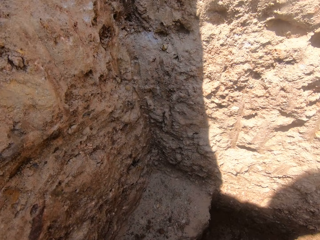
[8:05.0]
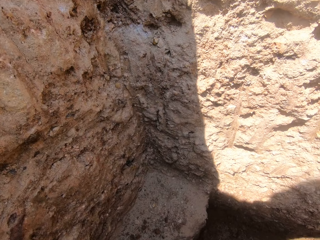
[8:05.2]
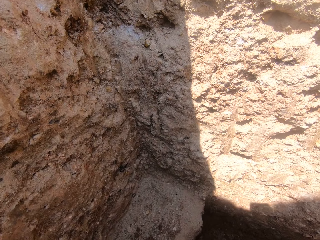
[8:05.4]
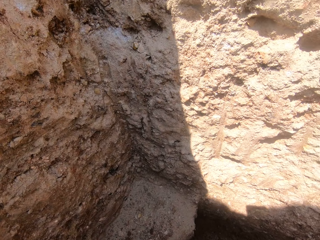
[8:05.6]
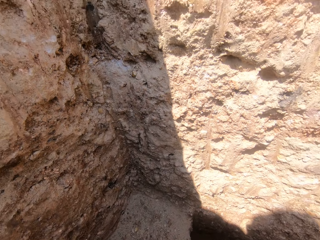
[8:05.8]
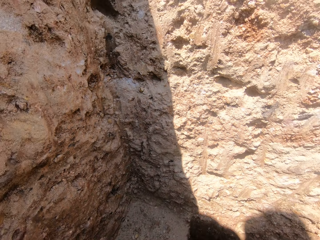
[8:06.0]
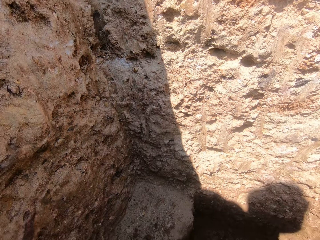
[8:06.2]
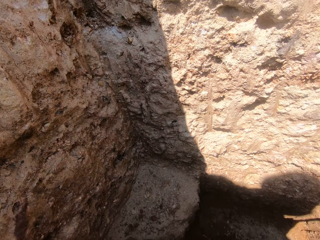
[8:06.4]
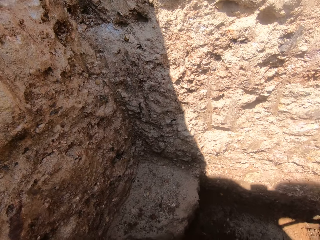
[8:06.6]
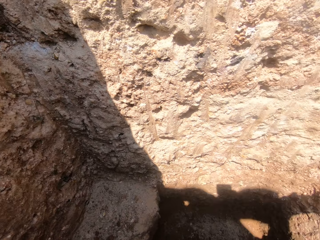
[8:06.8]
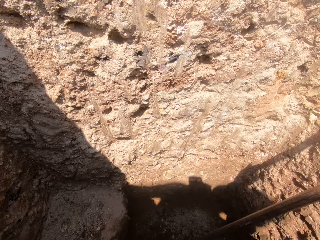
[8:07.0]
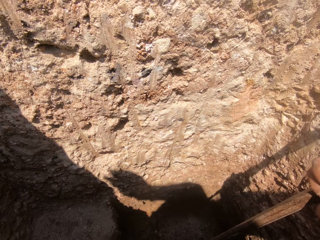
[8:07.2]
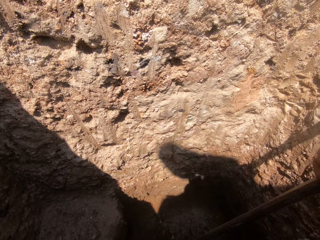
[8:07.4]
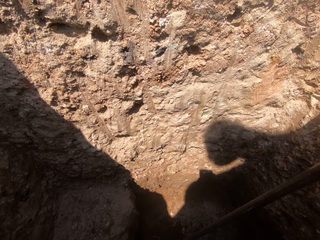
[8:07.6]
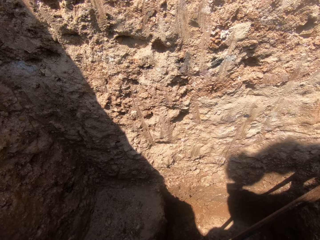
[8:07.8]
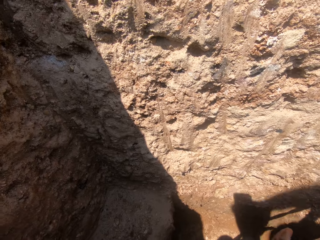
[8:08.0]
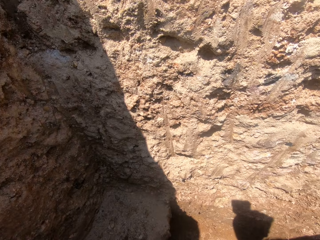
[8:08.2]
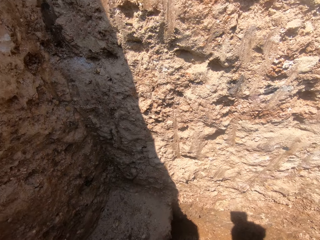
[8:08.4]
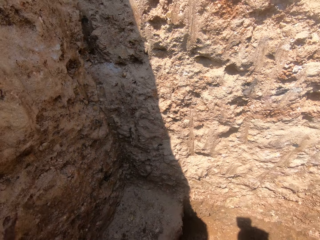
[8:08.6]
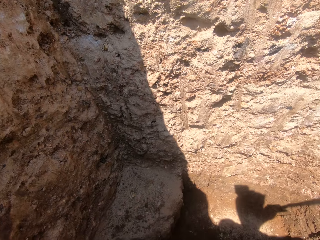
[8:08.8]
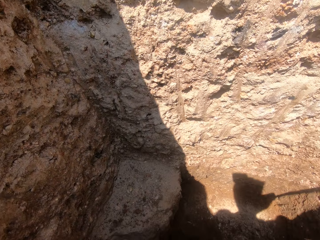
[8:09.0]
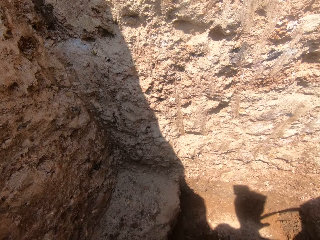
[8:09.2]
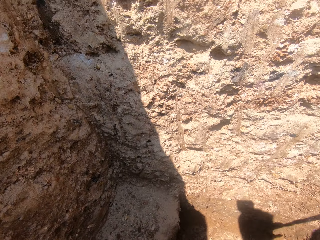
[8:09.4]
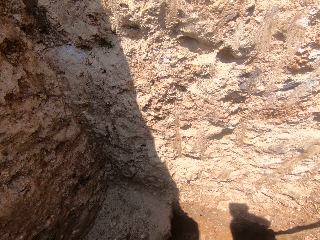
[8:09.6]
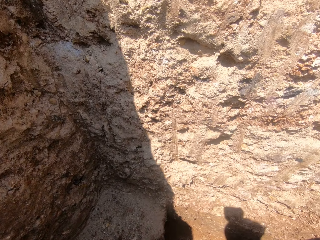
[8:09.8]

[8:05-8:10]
The camera wearer digs a hole with a crowbar.

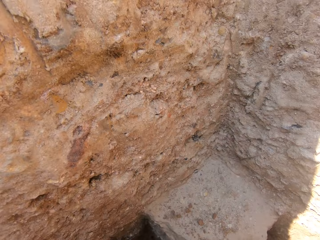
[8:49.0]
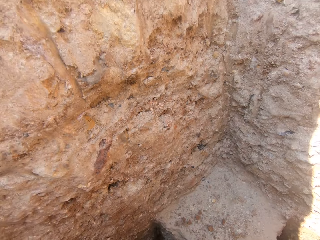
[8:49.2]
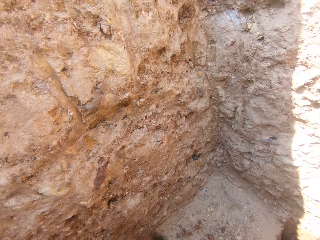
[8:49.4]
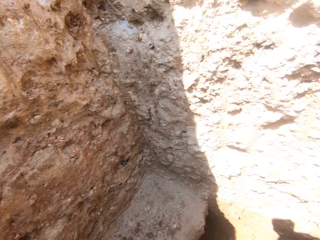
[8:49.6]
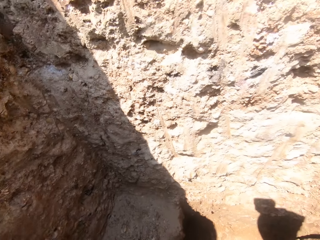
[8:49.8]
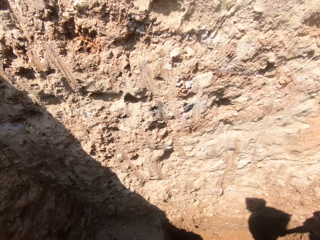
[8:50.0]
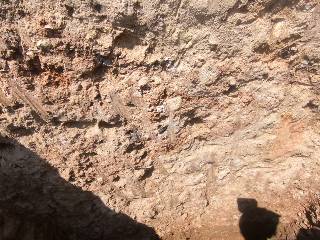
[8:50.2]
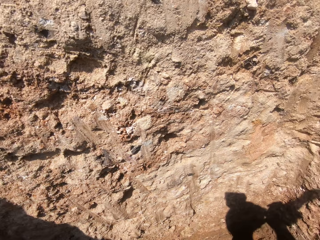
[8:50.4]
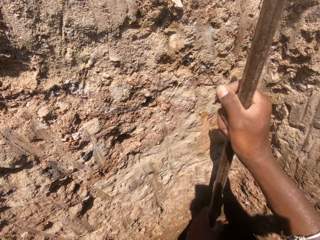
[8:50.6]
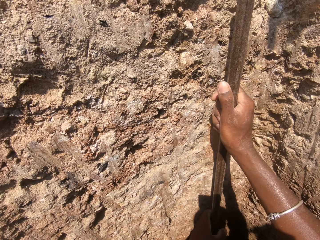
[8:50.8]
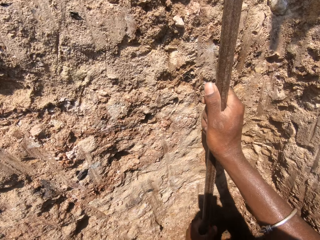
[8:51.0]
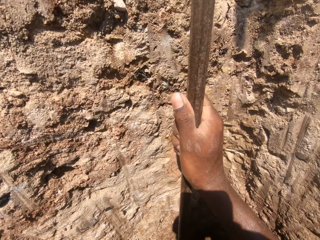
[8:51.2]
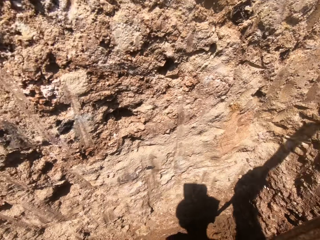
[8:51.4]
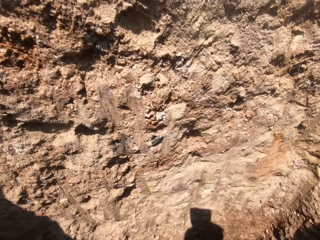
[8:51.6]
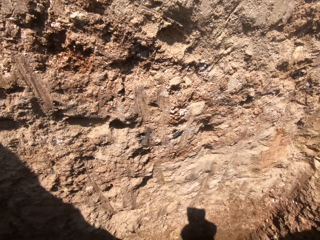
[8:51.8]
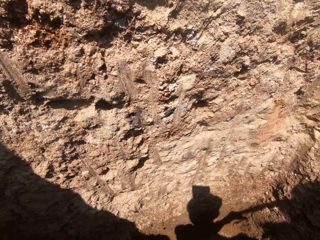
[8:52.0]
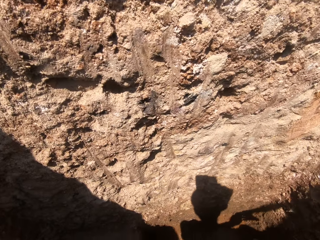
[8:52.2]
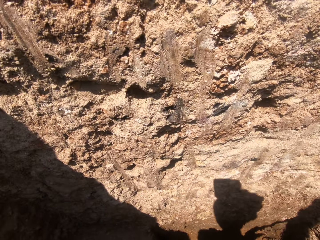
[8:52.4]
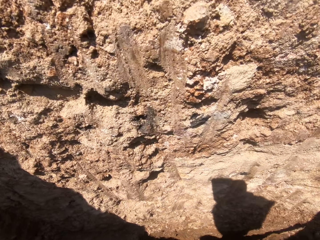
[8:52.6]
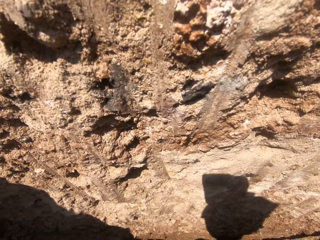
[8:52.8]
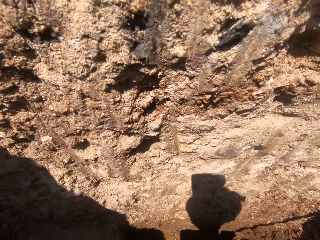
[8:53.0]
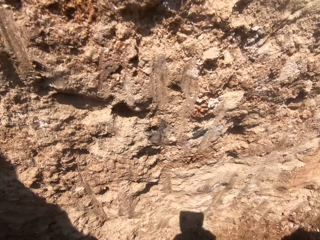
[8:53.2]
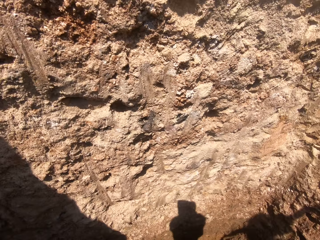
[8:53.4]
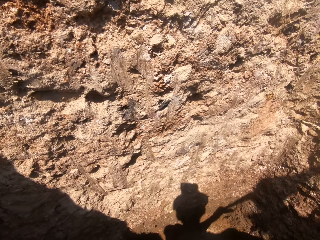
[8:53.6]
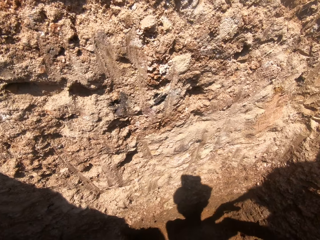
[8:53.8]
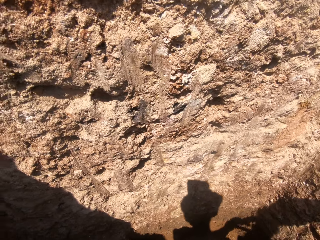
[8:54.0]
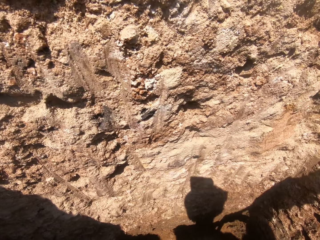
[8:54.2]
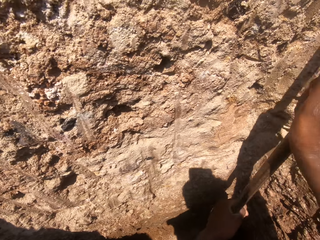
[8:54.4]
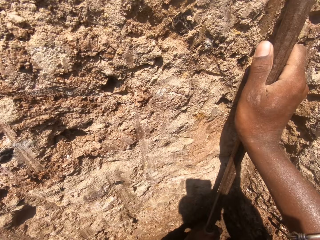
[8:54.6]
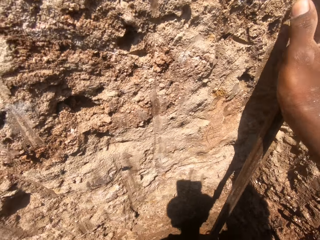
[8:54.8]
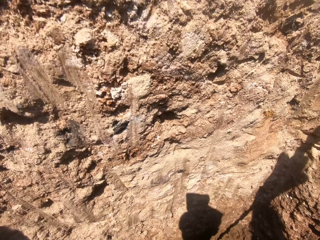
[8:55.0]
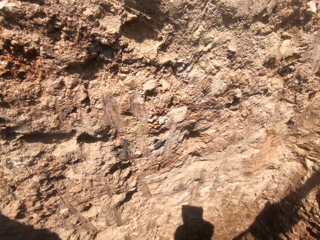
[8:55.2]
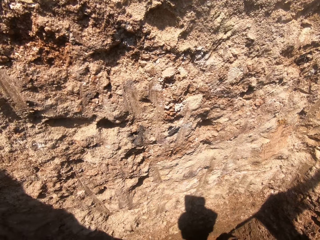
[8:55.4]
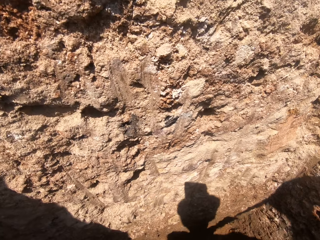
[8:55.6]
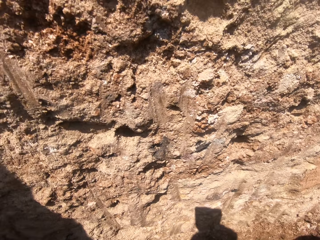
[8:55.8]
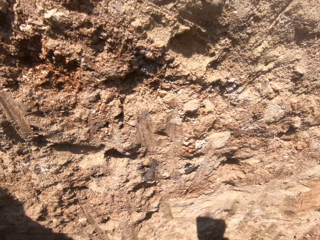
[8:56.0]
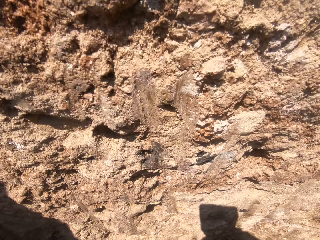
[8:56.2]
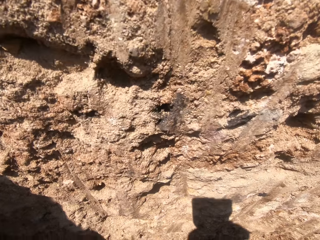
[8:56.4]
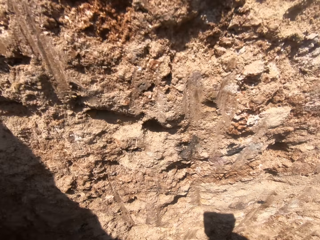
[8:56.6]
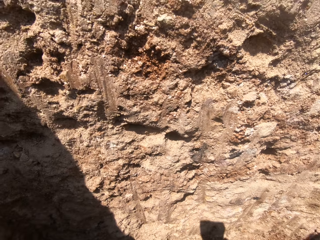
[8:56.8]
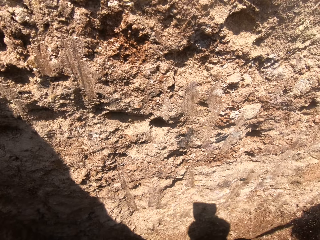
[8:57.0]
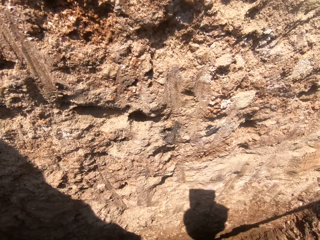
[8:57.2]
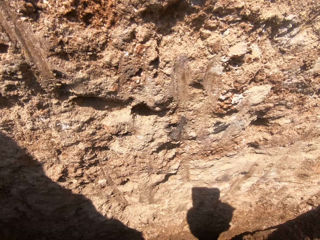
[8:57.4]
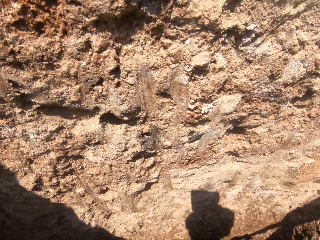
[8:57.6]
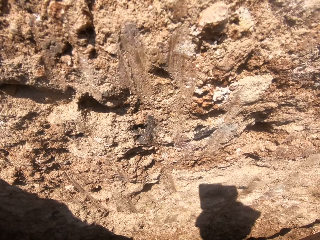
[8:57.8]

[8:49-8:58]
The camera wearer holds the crowbar with one hand. They dig a hole with the crowbar.

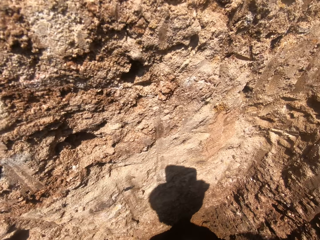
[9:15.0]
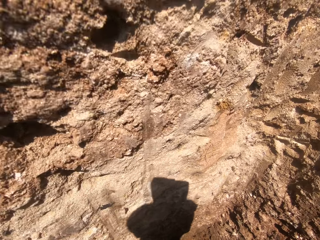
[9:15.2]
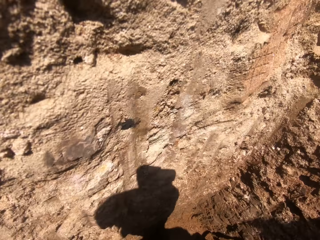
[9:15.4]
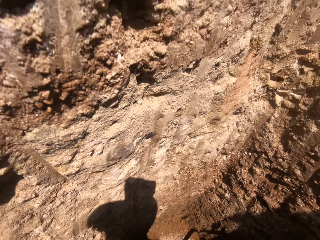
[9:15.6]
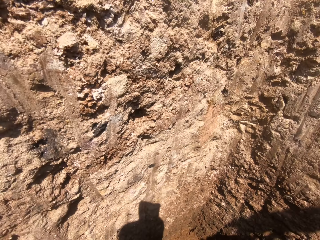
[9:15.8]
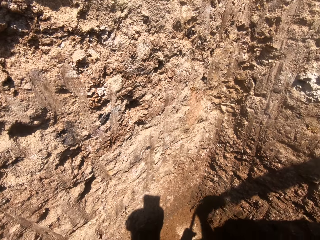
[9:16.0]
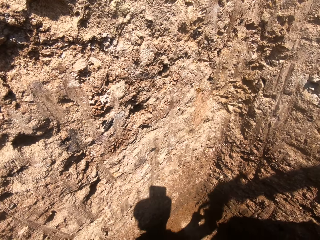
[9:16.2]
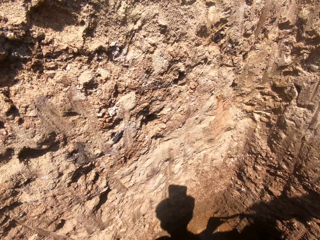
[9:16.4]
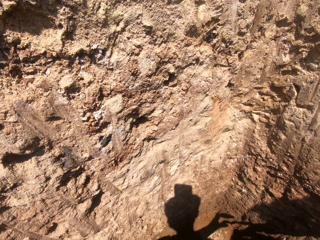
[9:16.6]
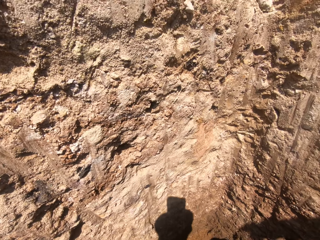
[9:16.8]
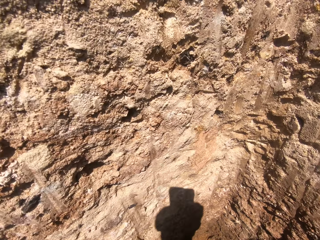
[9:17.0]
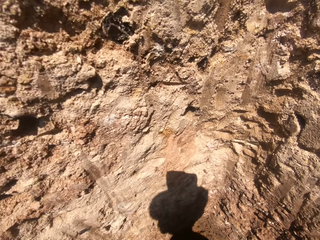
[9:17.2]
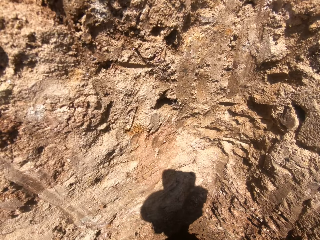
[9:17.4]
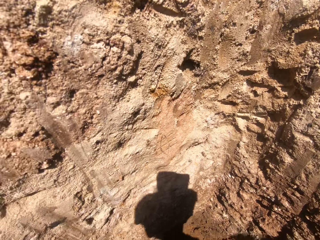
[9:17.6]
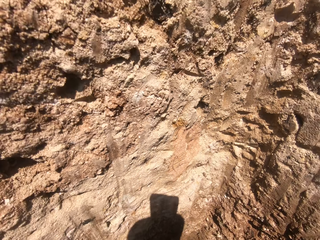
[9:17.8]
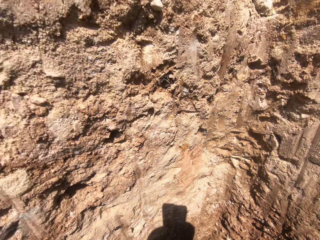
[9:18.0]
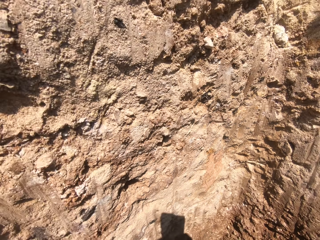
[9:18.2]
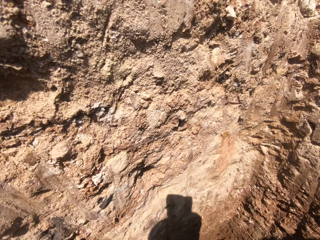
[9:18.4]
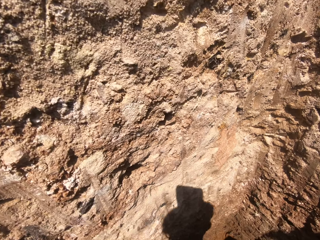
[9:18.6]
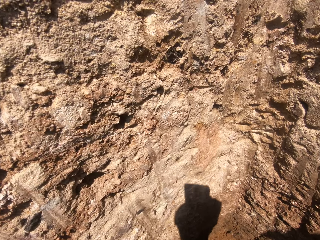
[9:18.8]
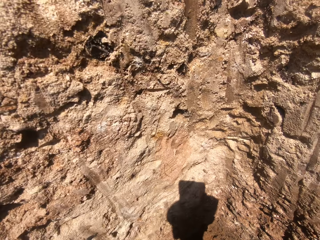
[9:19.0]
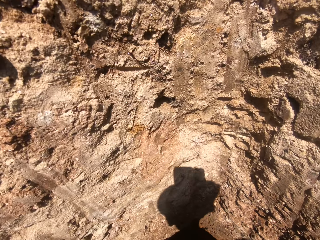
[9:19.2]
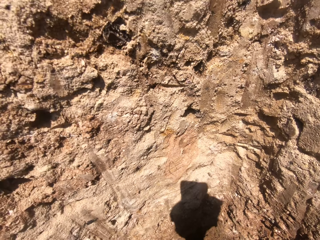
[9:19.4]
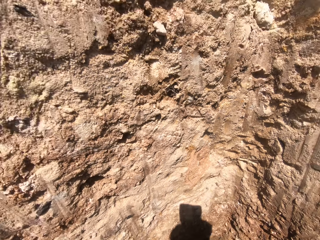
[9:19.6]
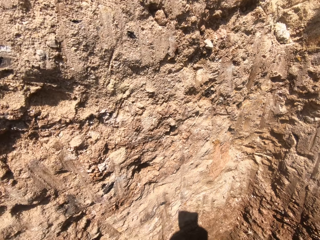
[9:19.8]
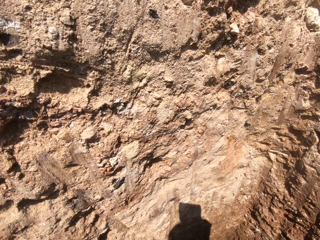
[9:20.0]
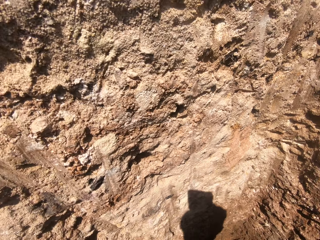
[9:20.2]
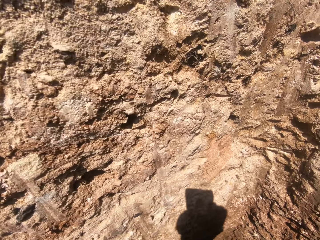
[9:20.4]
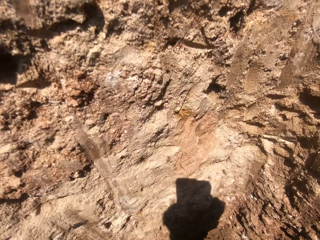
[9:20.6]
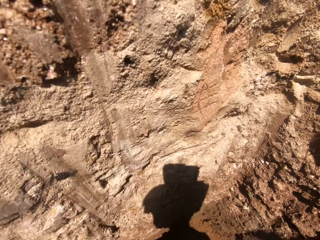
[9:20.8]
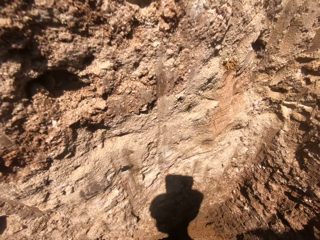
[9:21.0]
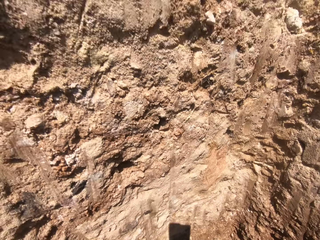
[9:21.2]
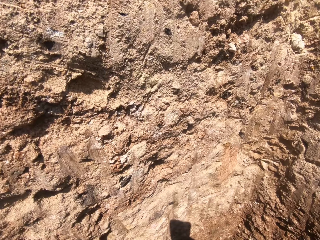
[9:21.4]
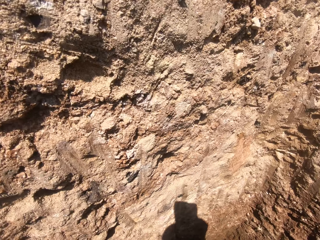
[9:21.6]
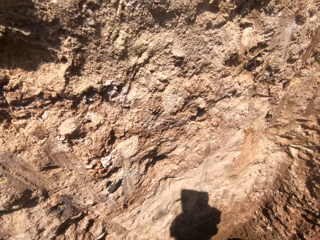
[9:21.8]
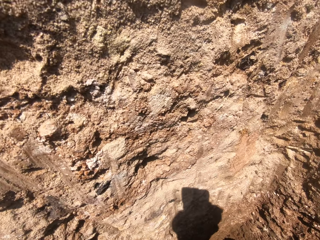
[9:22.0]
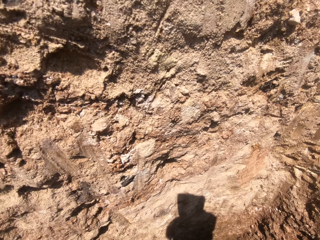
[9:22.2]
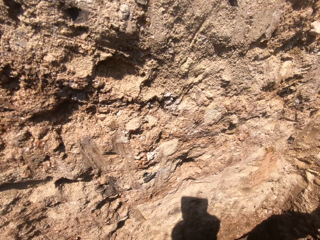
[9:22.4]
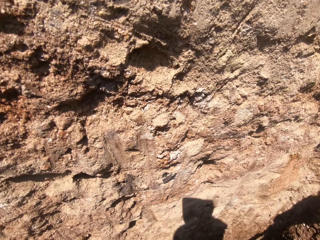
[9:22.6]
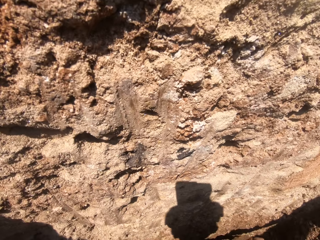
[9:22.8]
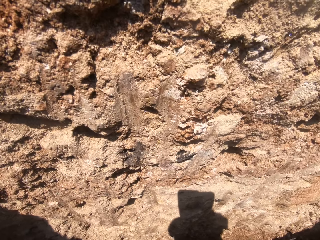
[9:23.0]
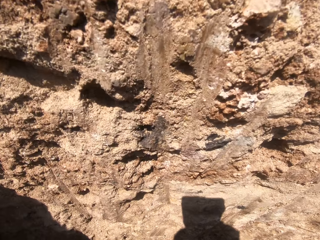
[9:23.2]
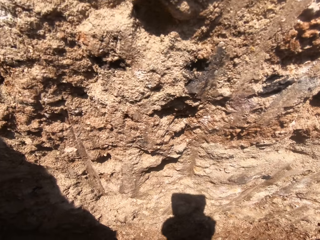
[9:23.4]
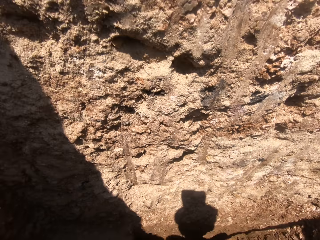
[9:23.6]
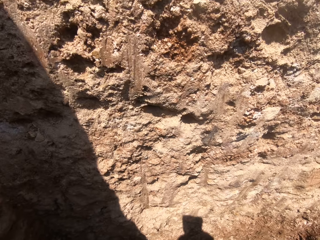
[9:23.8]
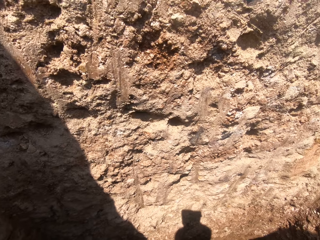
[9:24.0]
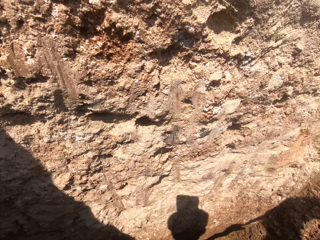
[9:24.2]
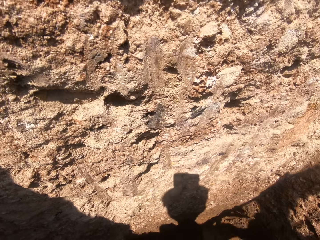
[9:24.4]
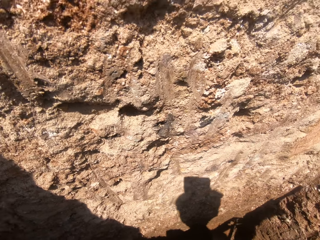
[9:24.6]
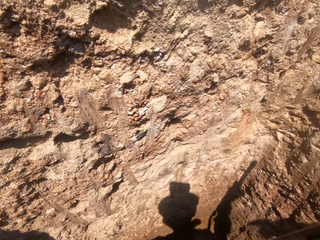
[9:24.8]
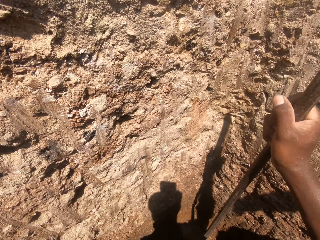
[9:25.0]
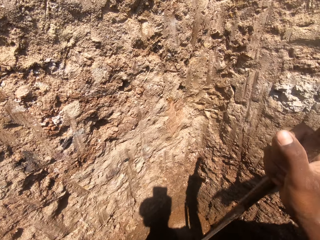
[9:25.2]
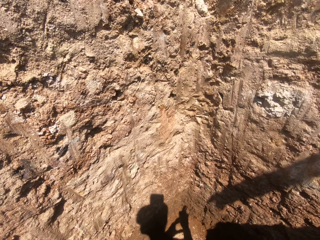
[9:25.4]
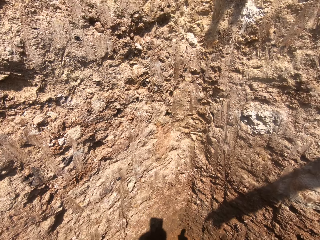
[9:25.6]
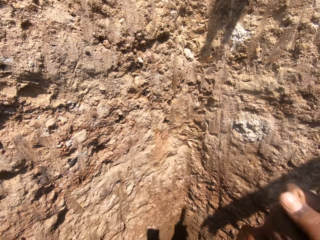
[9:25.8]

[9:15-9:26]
The camera wearer holds the rope with the left hand. They look down.
